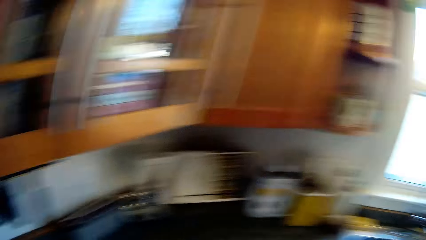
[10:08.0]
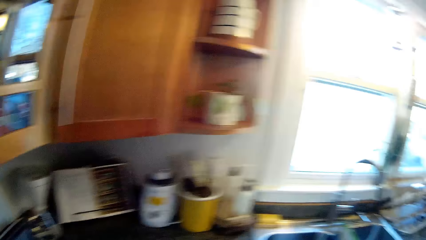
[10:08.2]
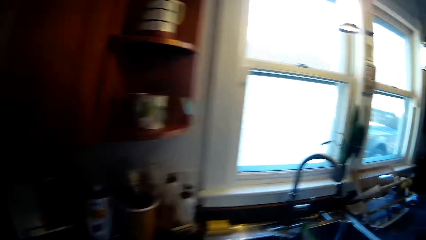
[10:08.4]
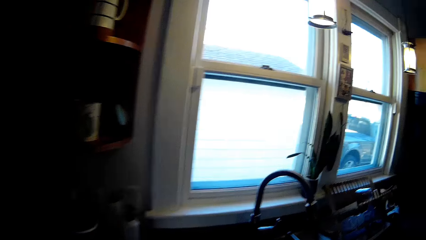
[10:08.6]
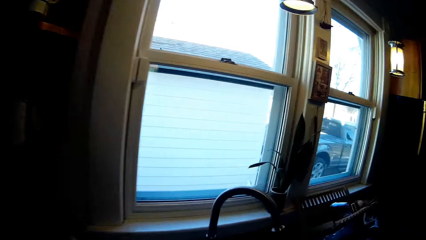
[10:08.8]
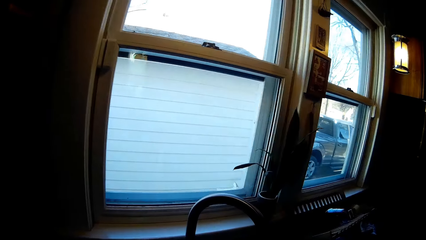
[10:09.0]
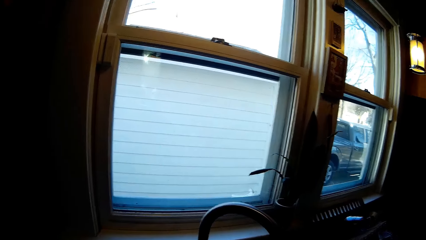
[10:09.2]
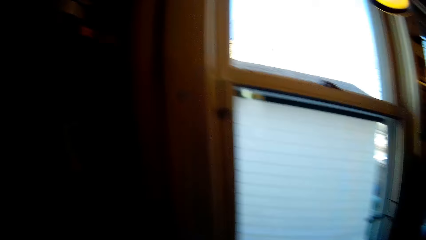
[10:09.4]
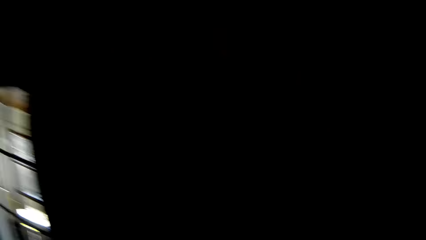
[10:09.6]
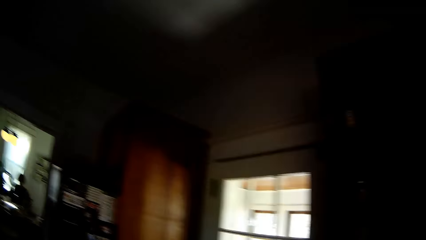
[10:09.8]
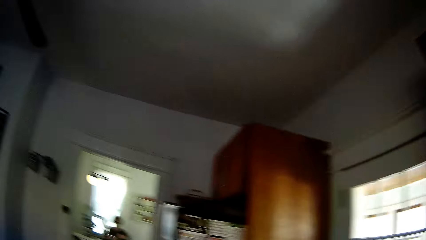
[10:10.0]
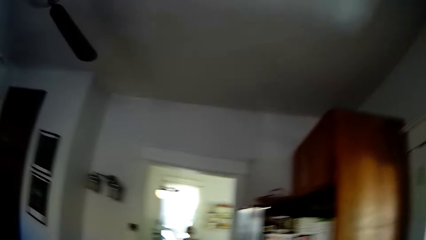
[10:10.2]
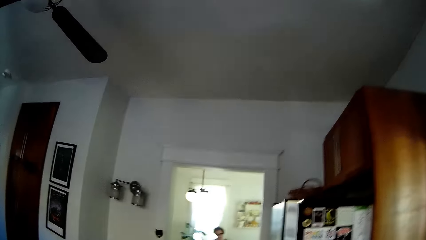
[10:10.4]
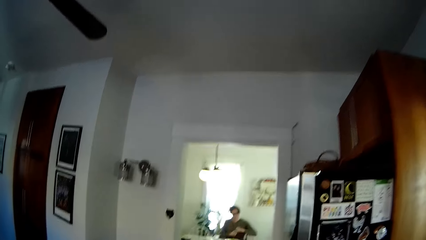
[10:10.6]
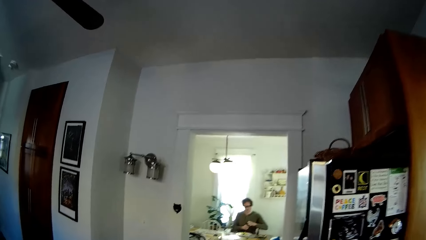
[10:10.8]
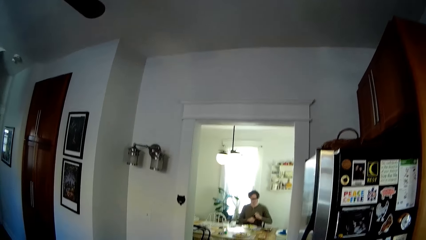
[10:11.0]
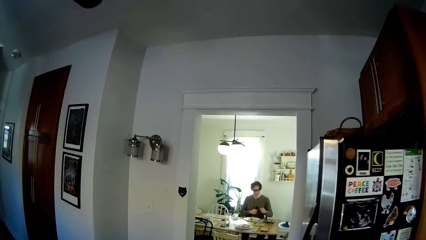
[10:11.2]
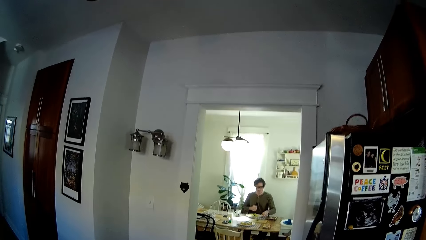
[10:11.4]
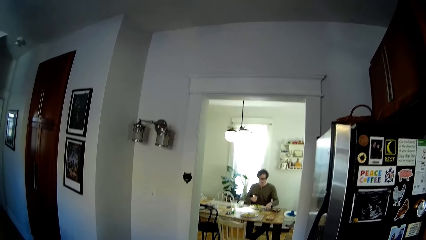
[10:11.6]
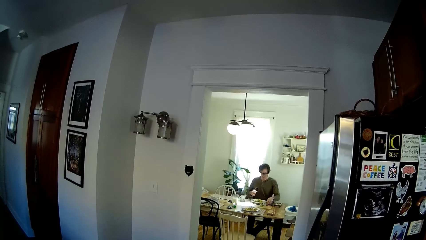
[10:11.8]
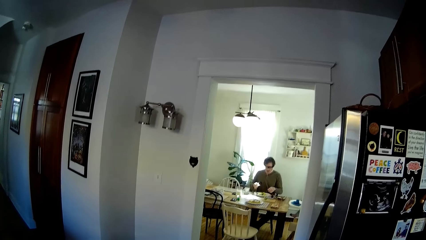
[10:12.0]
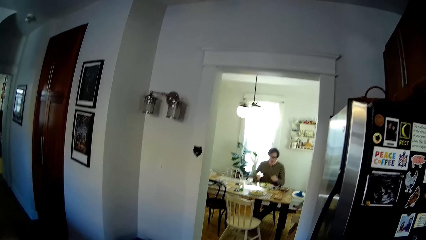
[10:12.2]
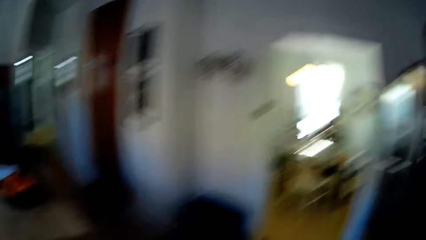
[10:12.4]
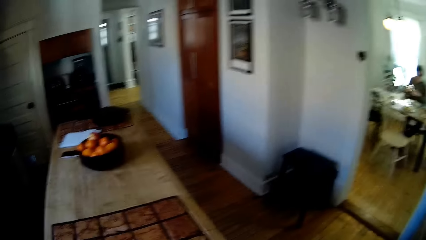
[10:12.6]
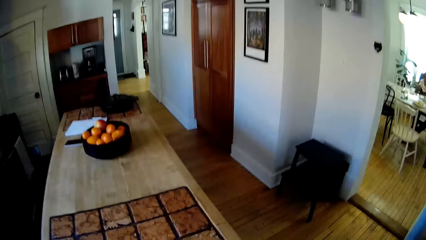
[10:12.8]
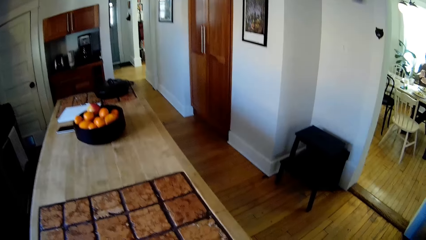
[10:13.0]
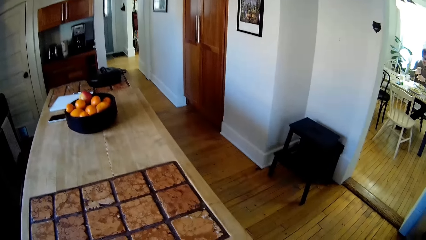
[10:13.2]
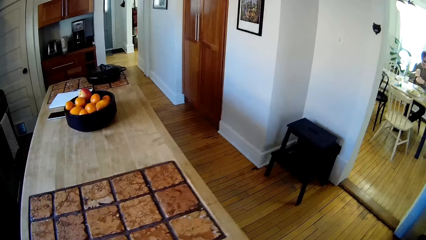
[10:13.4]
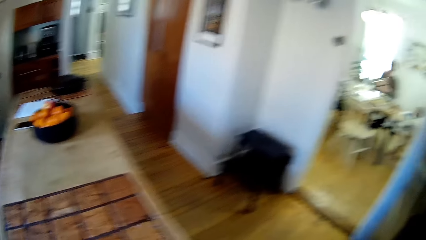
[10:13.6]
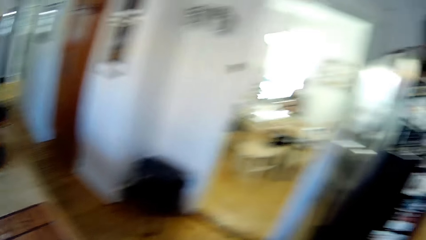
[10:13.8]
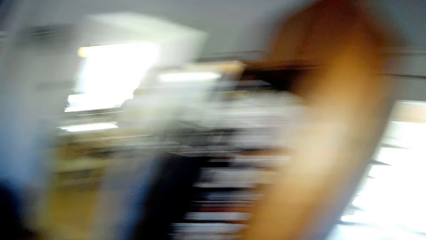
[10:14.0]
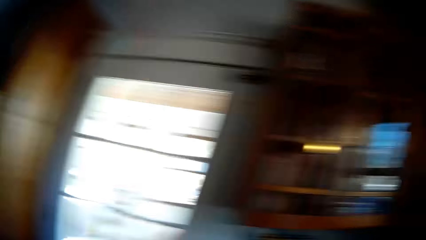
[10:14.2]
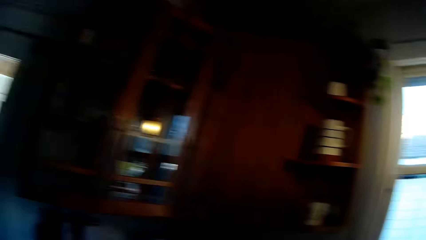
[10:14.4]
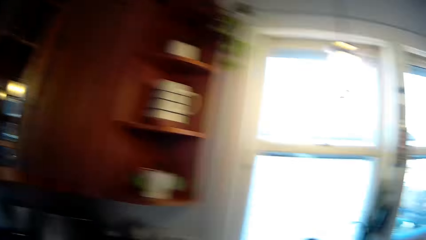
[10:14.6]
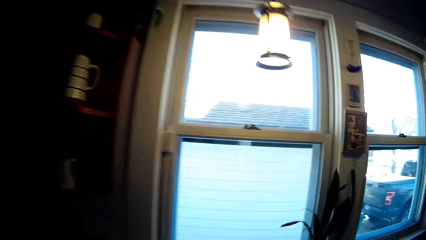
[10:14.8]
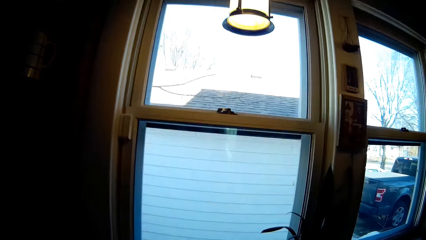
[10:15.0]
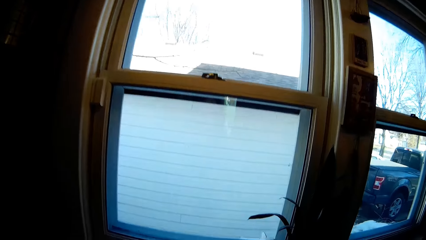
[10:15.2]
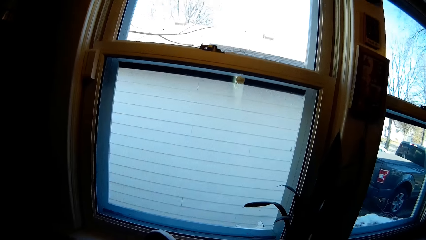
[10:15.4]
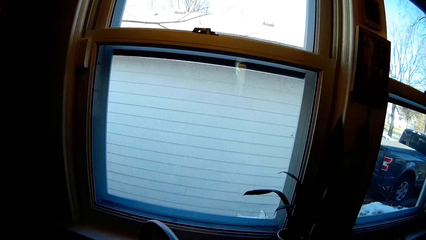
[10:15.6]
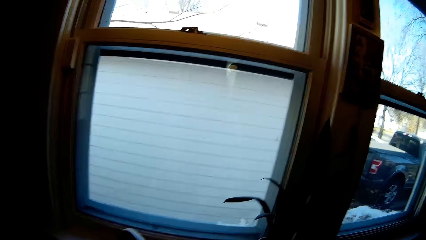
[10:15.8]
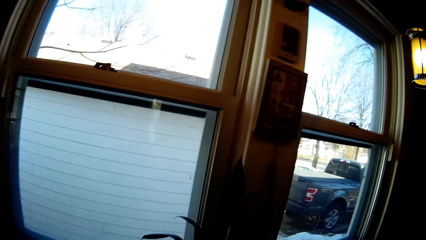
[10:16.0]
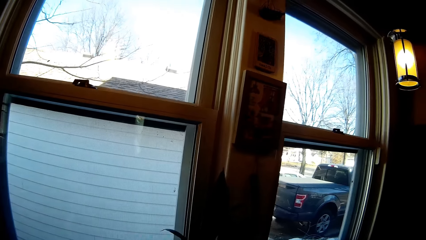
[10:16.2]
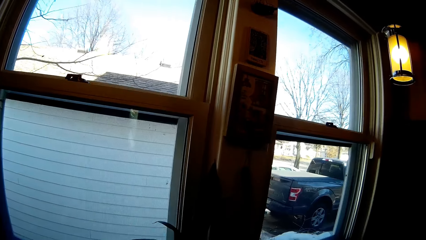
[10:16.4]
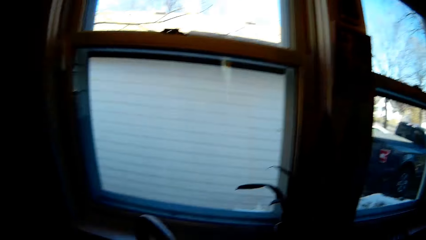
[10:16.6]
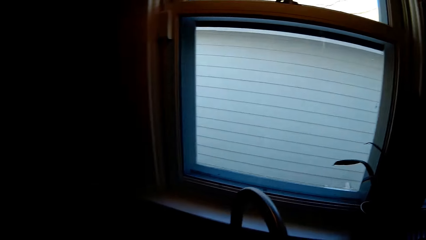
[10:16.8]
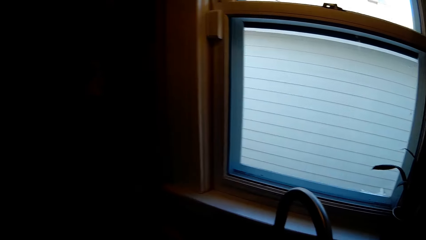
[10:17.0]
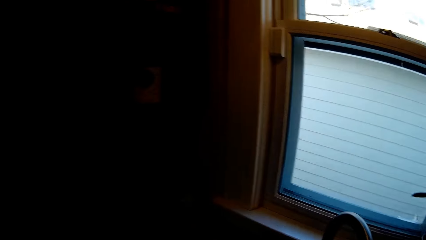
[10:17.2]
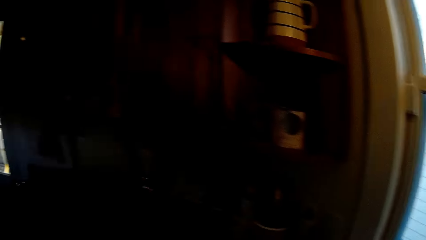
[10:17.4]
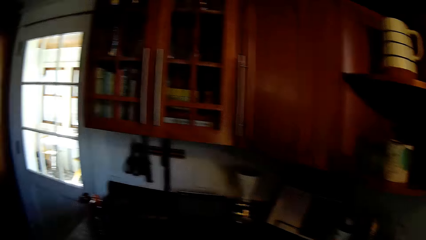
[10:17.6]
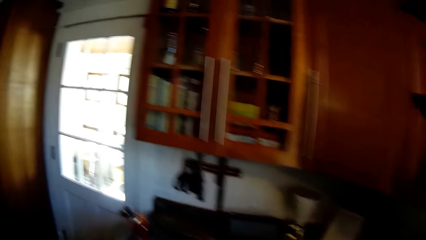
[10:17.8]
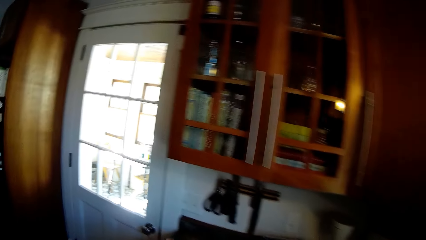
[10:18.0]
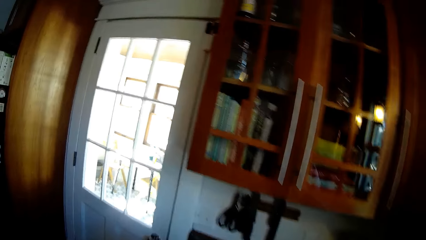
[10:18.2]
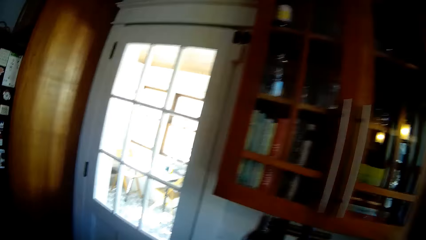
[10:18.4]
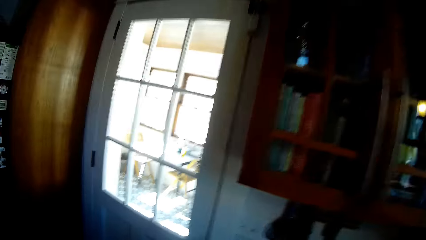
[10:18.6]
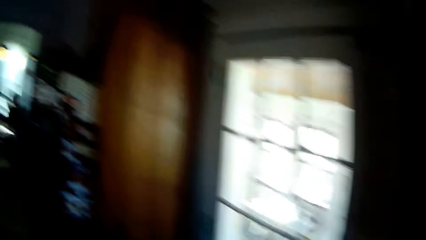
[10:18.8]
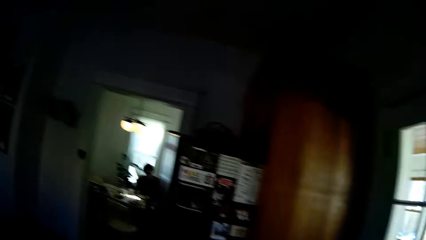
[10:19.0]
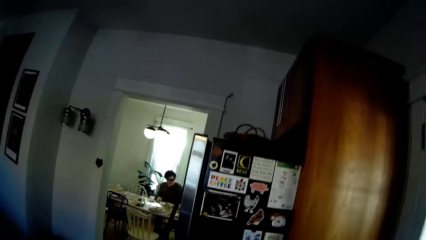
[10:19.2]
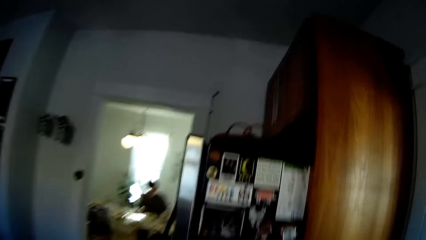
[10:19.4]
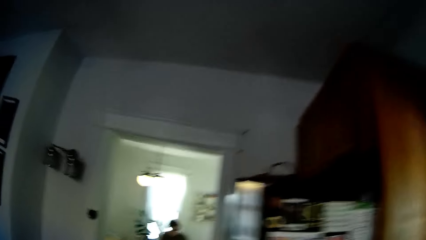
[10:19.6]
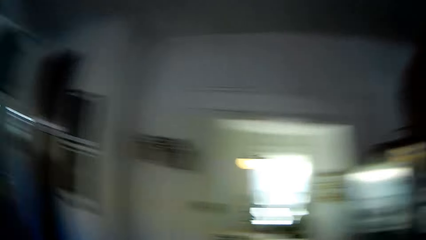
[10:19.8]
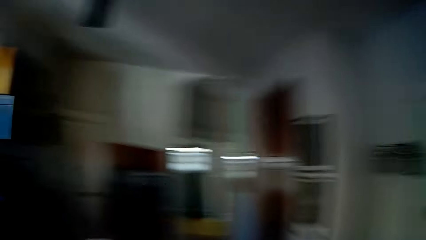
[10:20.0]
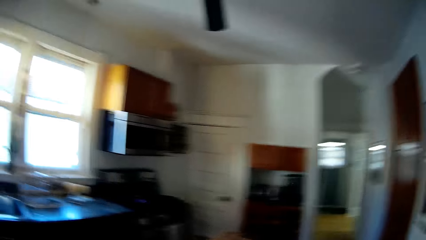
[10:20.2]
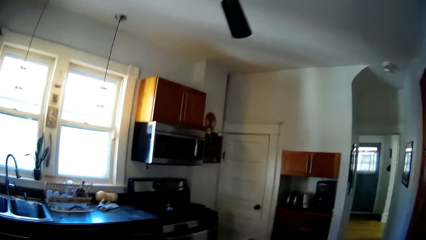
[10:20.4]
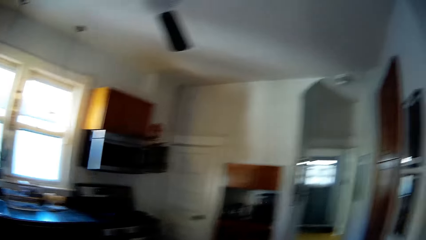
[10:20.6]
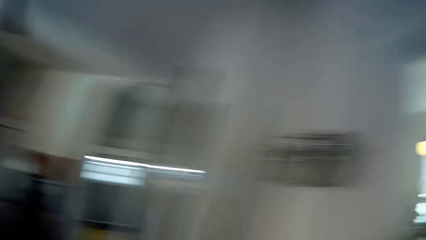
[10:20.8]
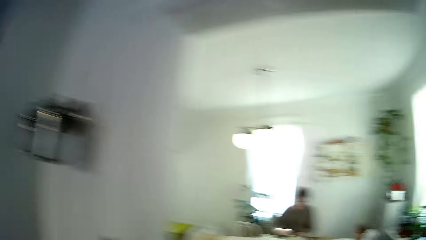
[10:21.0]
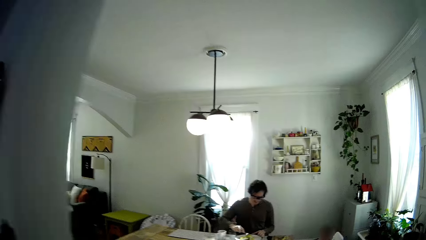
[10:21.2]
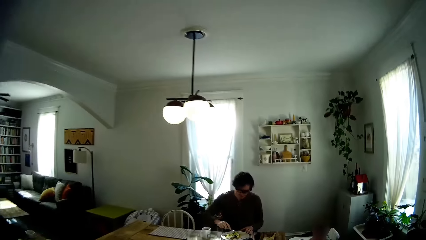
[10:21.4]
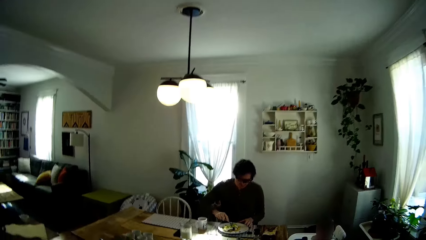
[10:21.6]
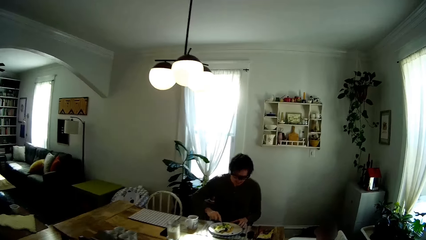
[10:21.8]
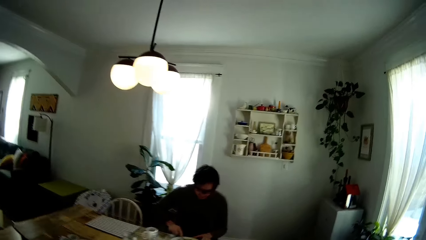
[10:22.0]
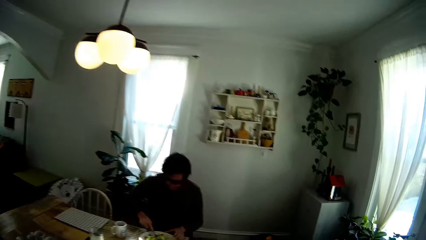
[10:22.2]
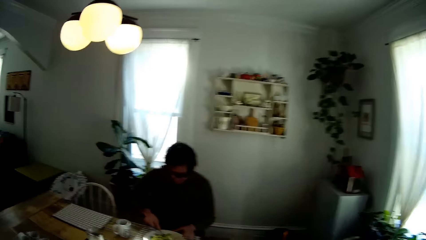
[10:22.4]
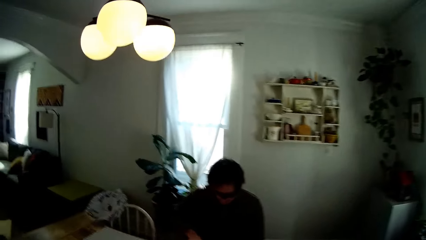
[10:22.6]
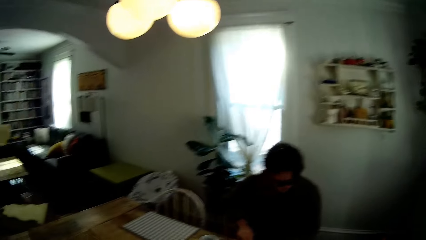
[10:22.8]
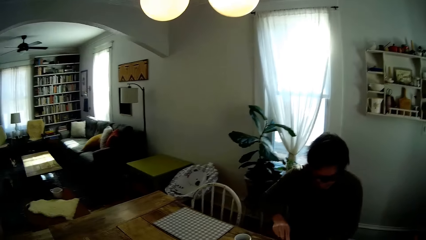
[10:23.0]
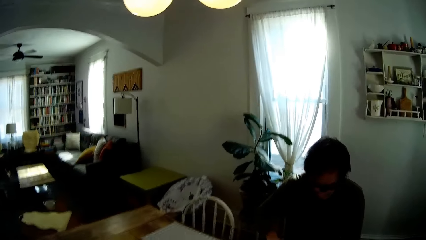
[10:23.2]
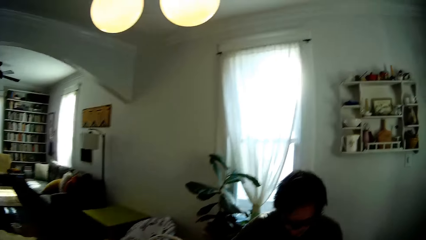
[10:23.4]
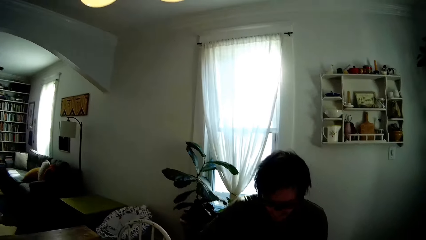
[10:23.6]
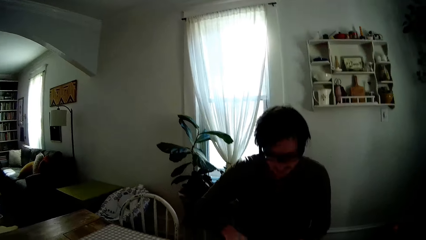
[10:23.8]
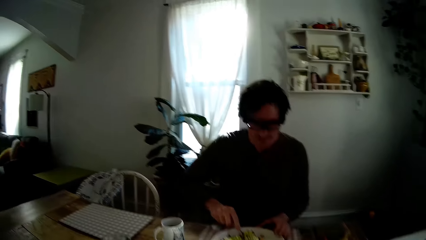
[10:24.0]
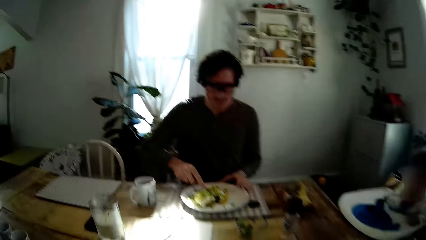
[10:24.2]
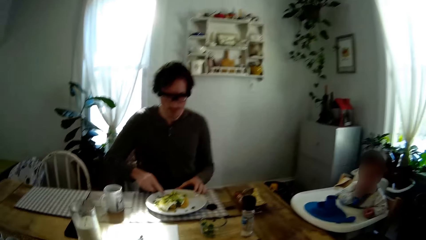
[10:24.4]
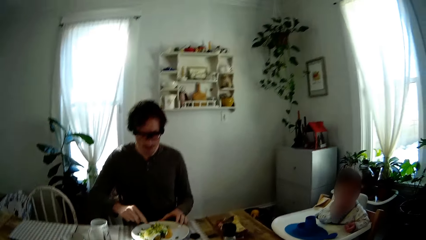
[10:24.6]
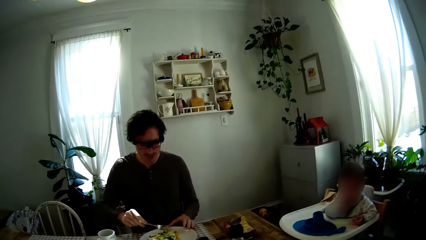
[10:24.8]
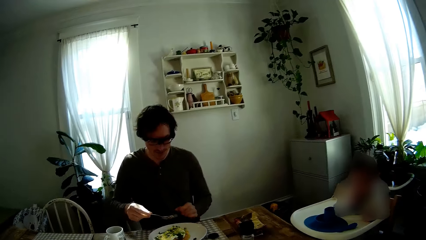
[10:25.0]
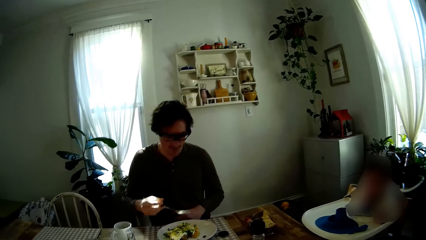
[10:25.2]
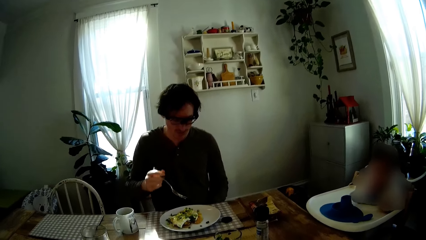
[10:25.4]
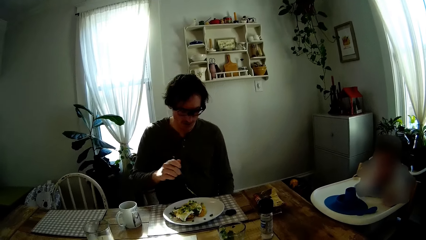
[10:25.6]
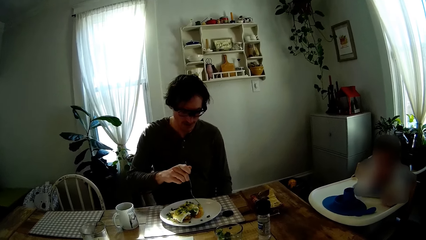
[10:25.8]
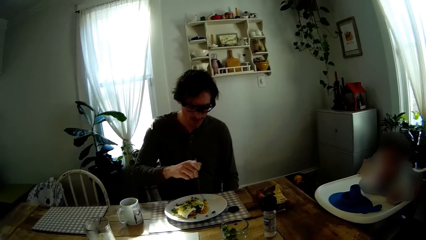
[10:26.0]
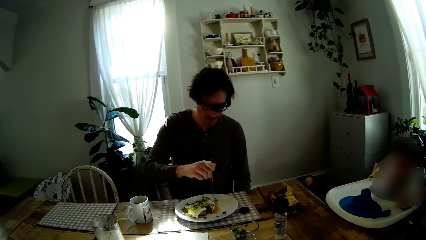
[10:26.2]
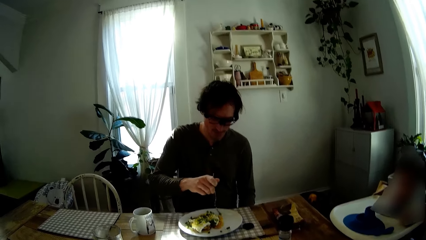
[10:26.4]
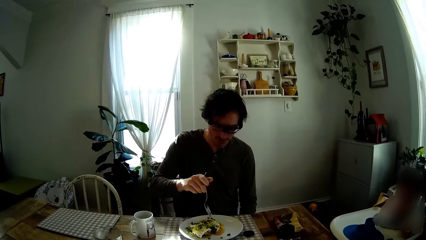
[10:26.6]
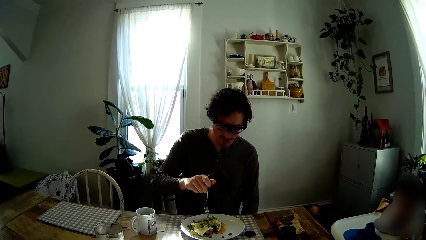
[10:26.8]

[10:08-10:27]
The camera wearer converses with the man. The man opens a bottle of ketchup with both hands. The man drops the lid of the bottle of ketchup in his left hand on the table. The man presses ketchup into the plate of pancakes on the table with both hands. The camera wearer looks around. They walk into the dining room towards the table. The man takes out some pancake from the plate of pancakes on the dining table with a fork in his right hand. The man converses with the camera wearer.
